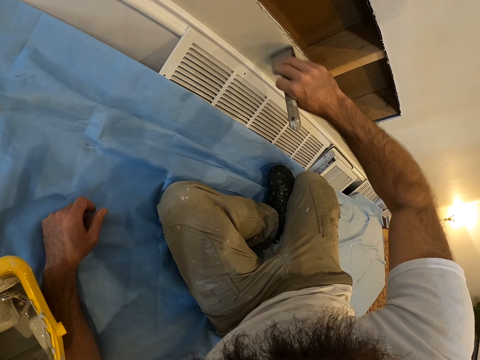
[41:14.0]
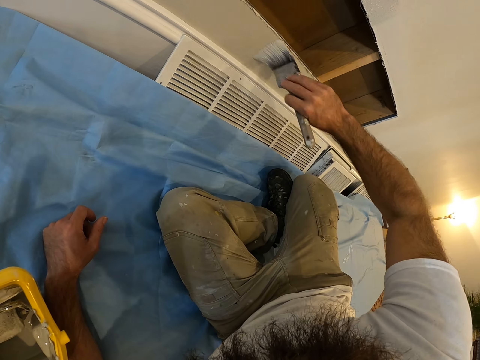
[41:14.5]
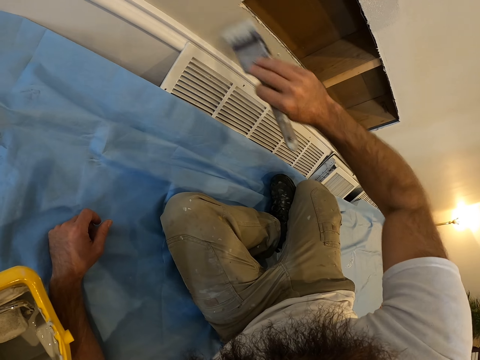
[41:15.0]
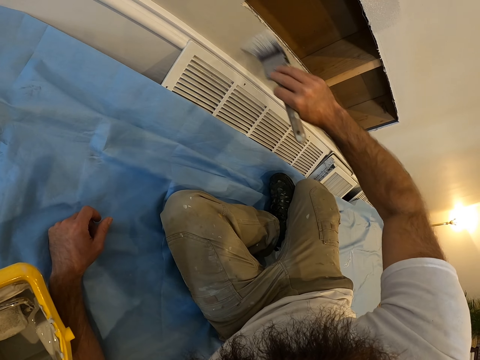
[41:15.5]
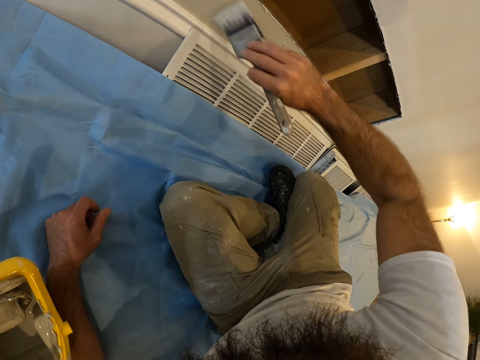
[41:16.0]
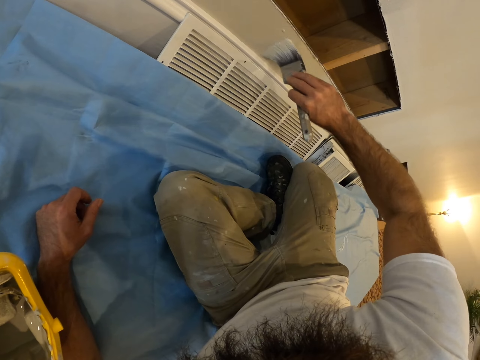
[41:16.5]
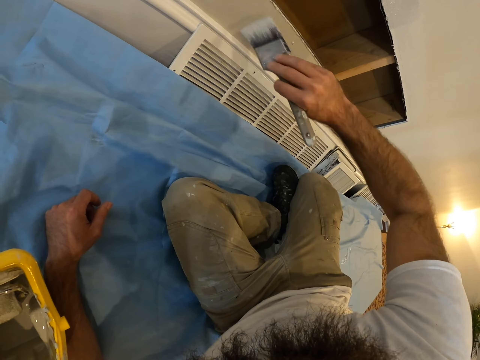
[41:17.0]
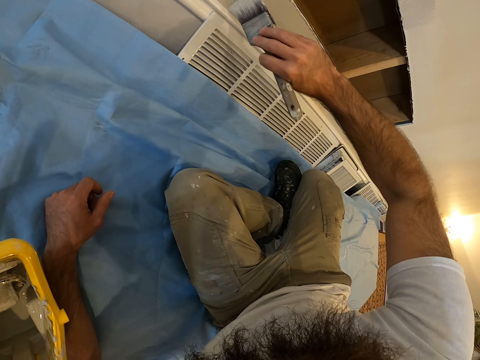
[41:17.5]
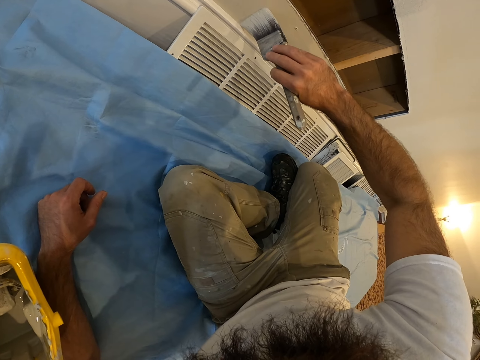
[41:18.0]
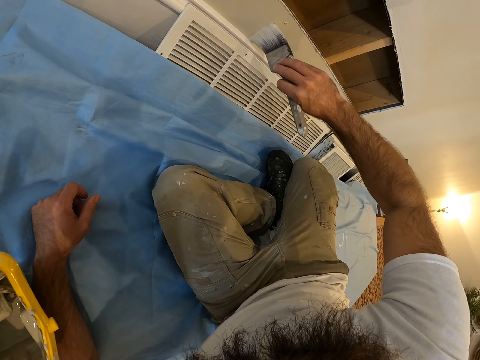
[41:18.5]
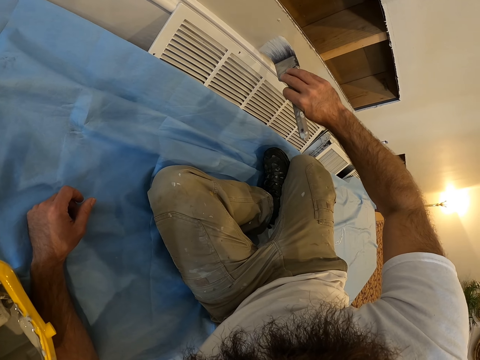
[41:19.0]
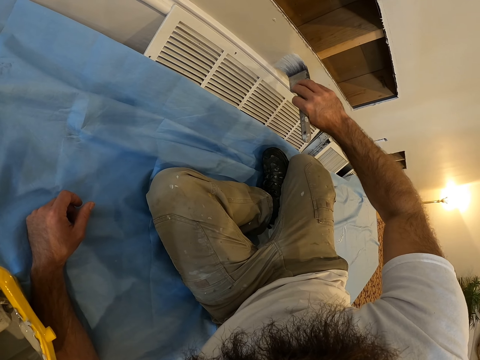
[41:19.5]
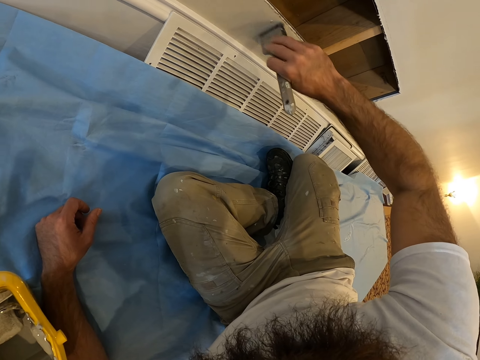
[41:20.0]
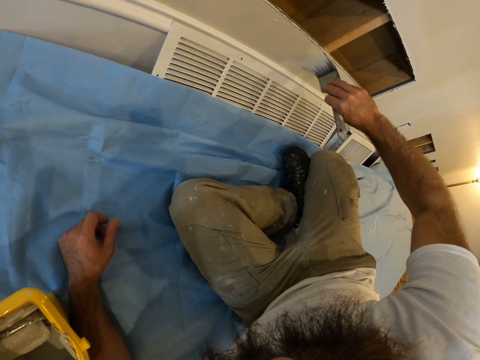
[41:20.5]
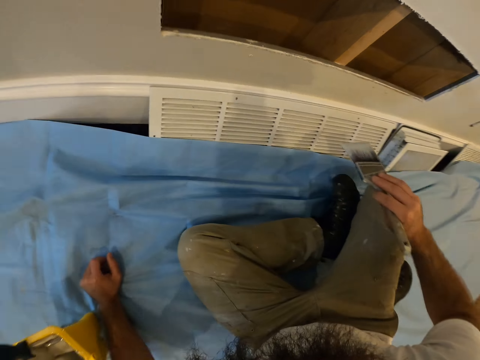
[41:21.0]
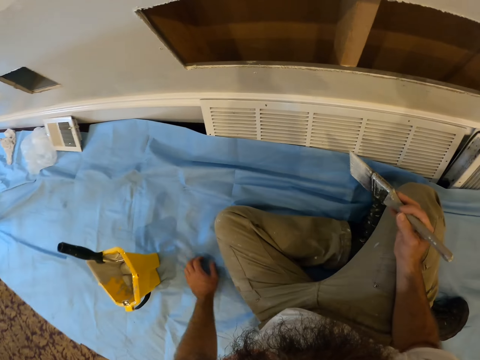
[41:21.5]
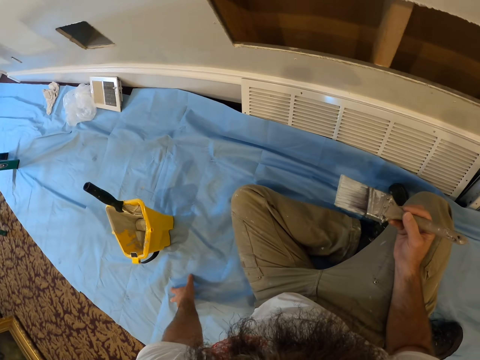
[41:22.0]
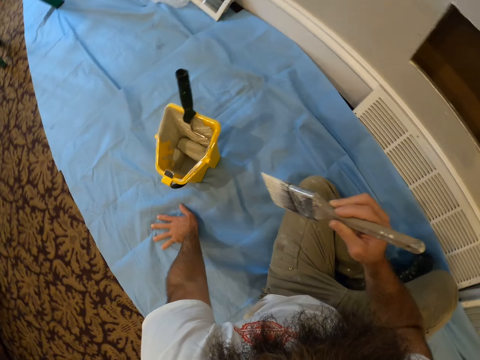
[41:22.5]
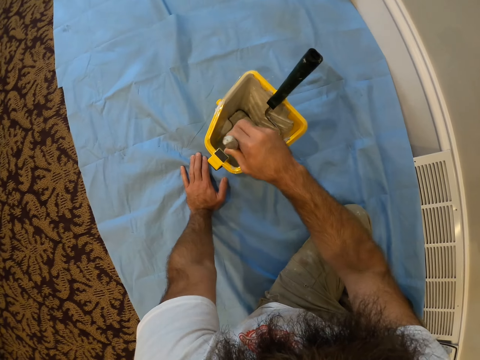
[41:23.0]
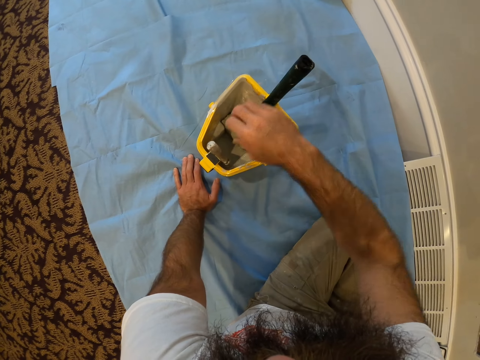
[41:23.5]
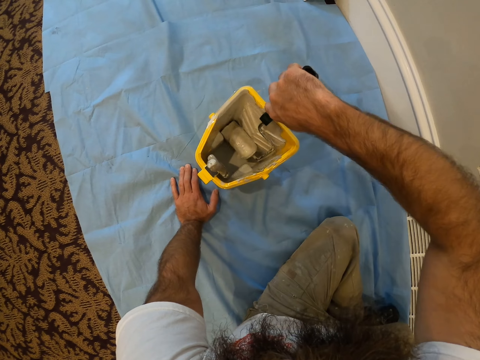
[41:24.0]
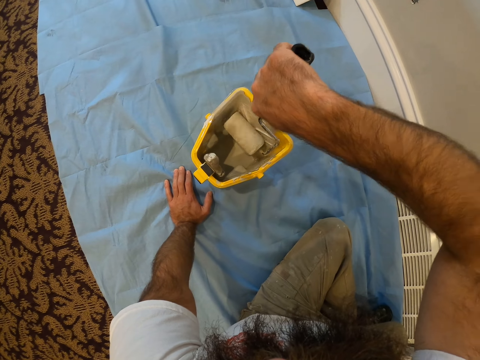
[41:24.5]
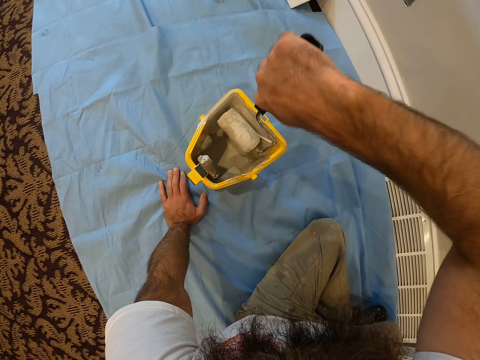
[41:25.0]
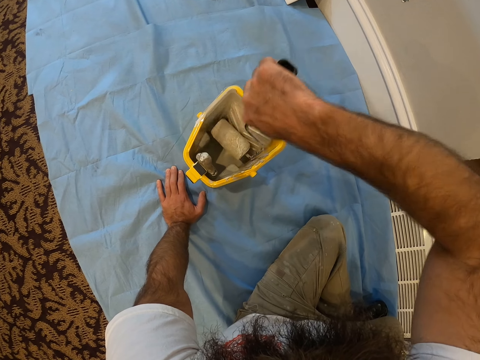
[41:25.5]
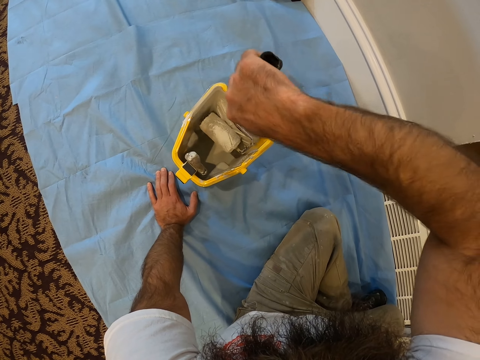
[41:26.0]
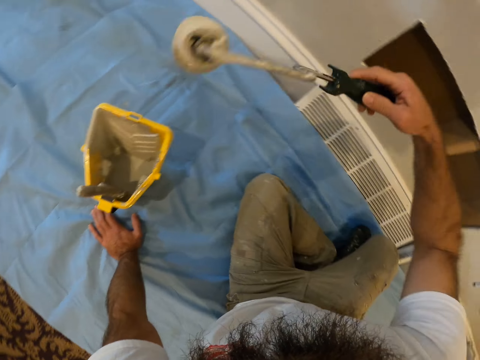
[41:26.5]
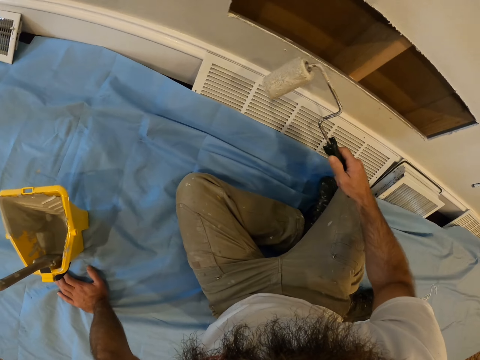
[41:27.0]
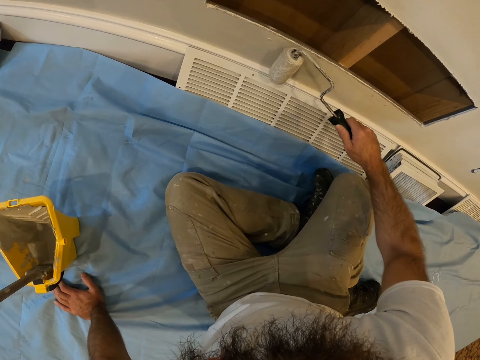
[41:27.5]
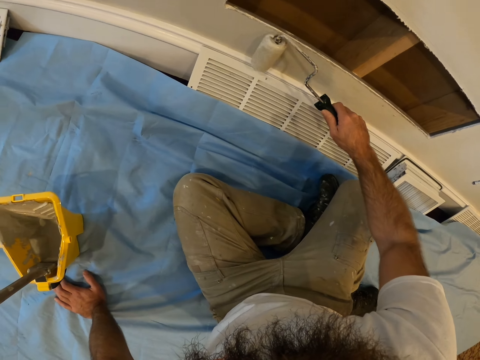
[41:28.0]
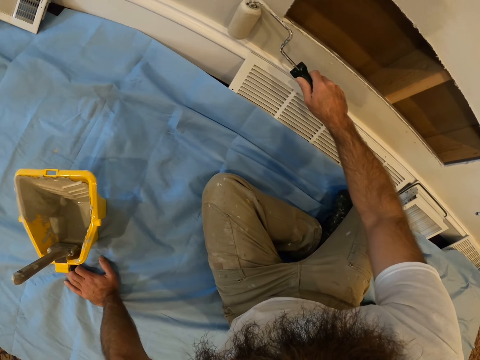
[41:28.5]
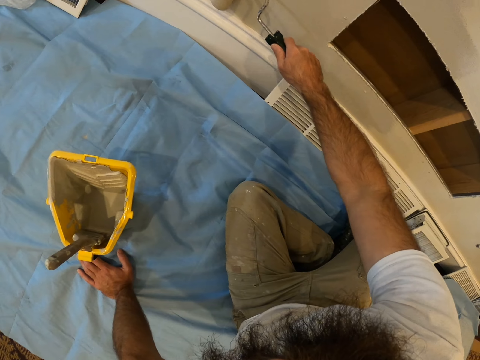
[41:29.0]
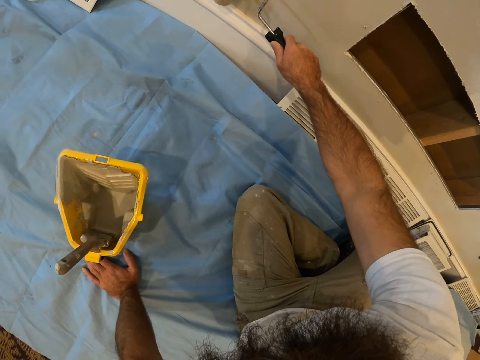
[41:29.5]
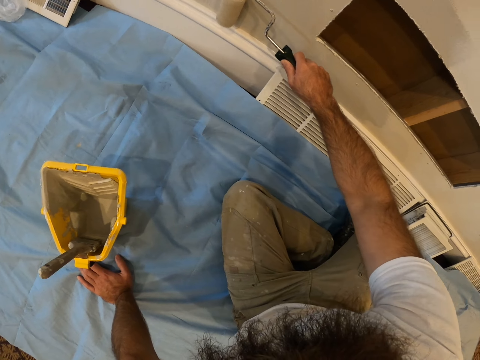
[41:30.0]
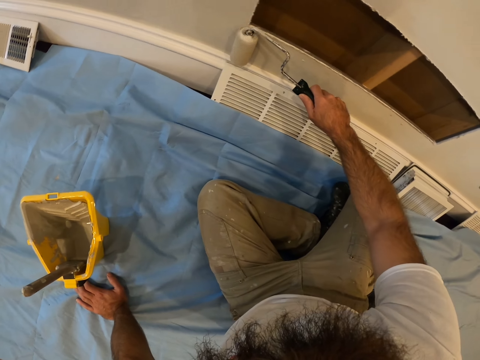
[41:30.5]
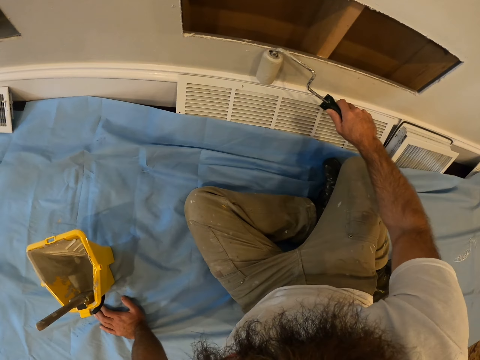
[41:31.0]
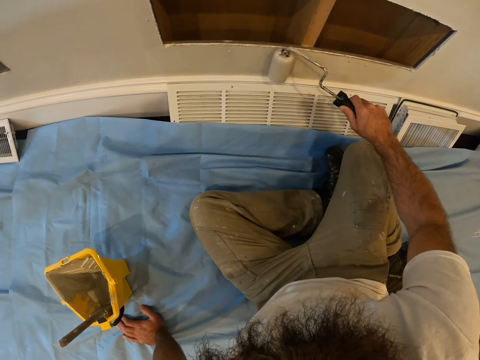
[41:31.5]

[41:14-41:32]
The camera wearer hangs the paint brush in his right hand on the paint bucket on the floor. He uses a roller. He holds the roller paint brush in the paint bucket on the floor with his right hand. He rubs the roller paint brush in his right hand in the paint bucket on the floor. He paints the wall with the roller paint brush in his right hand.

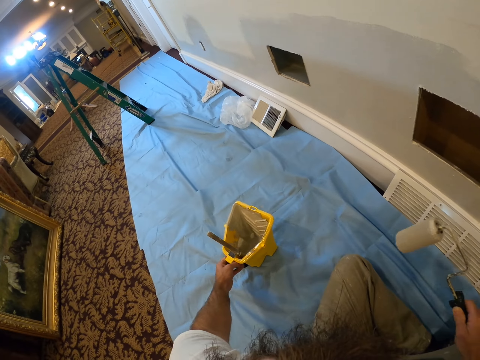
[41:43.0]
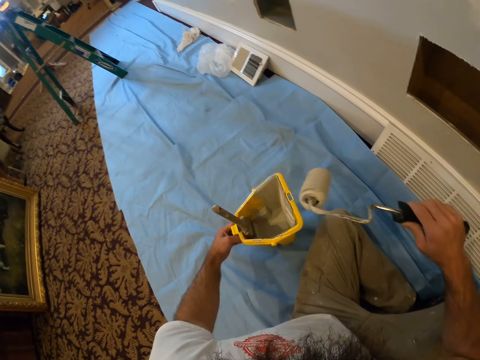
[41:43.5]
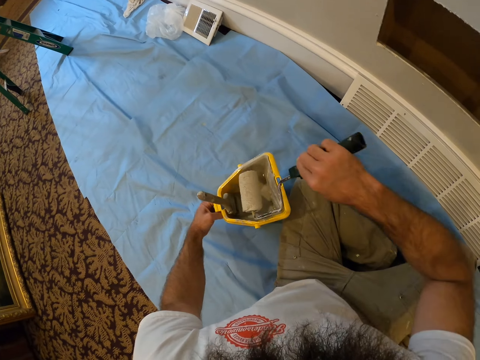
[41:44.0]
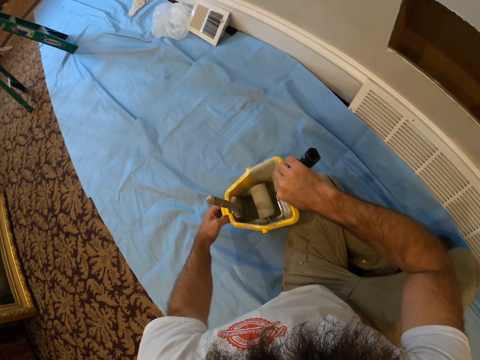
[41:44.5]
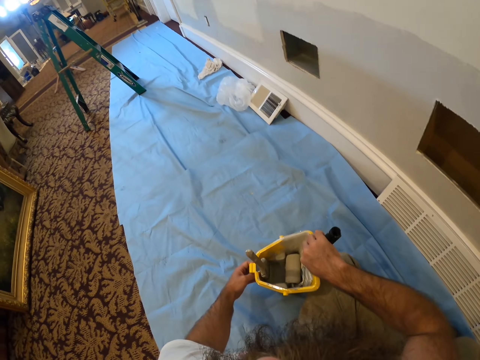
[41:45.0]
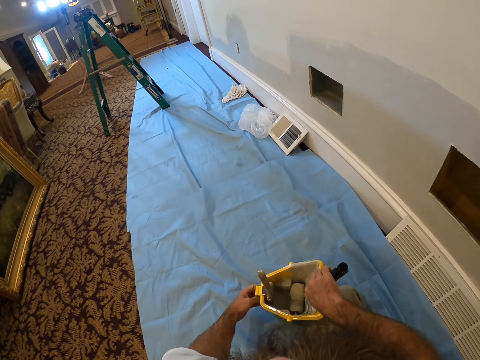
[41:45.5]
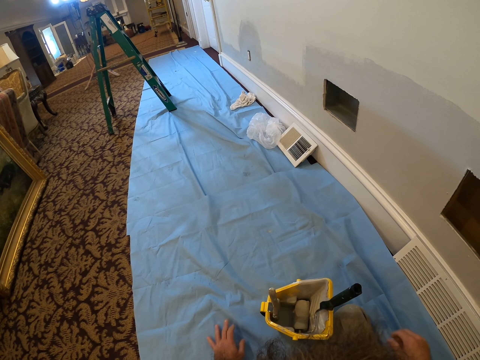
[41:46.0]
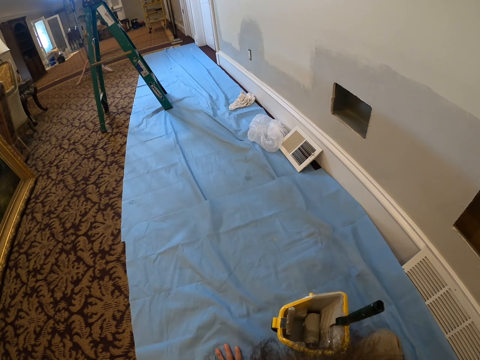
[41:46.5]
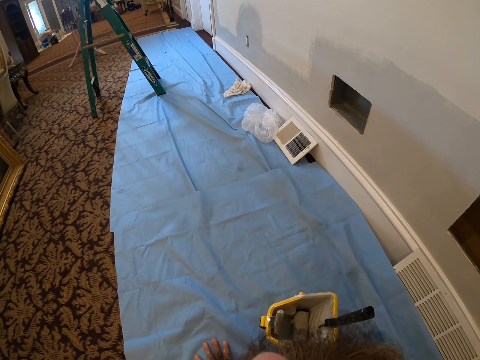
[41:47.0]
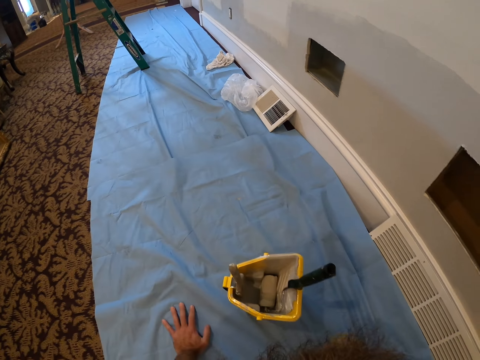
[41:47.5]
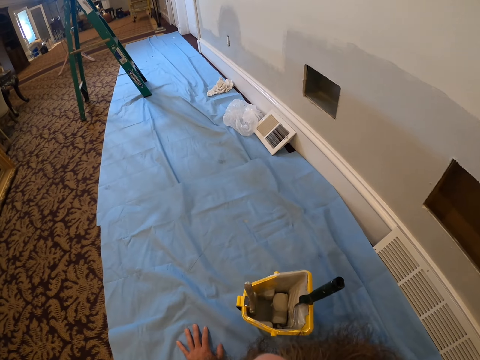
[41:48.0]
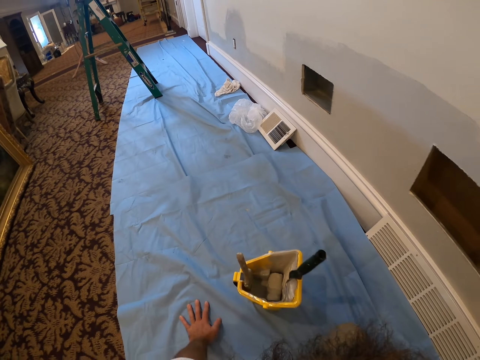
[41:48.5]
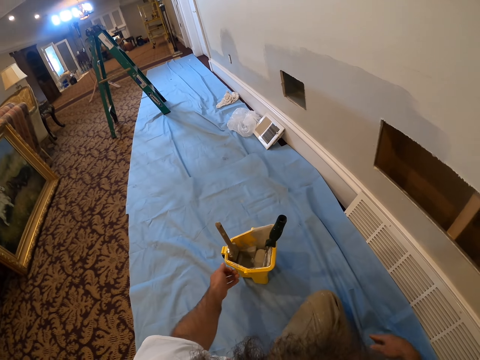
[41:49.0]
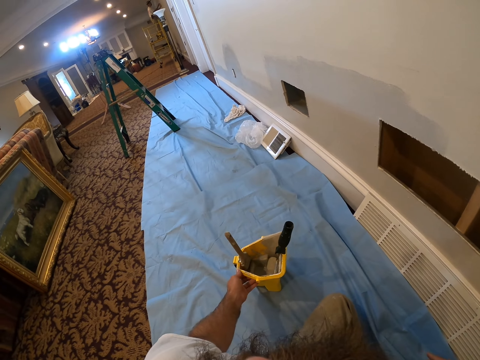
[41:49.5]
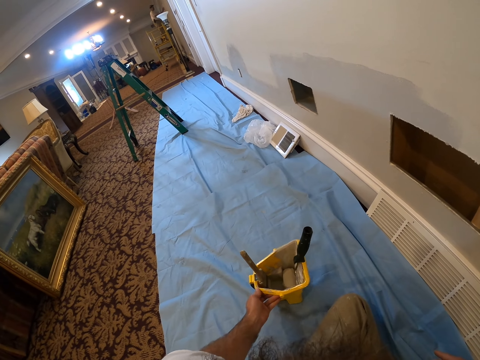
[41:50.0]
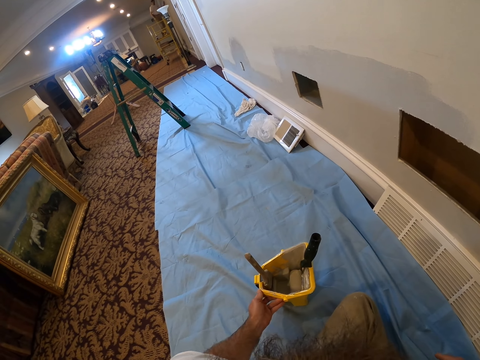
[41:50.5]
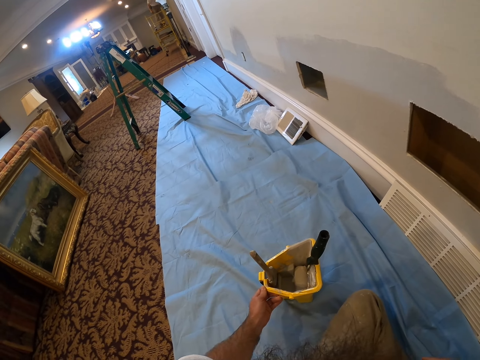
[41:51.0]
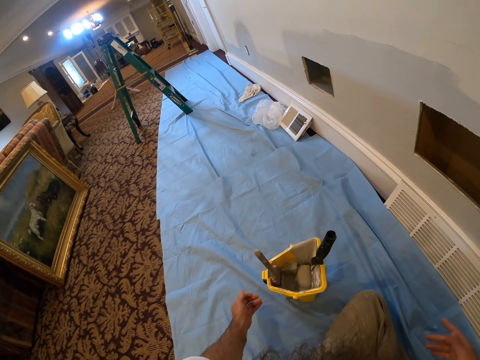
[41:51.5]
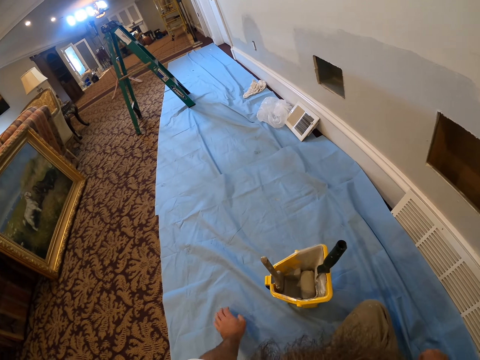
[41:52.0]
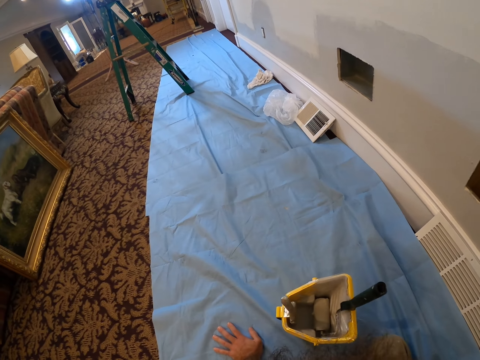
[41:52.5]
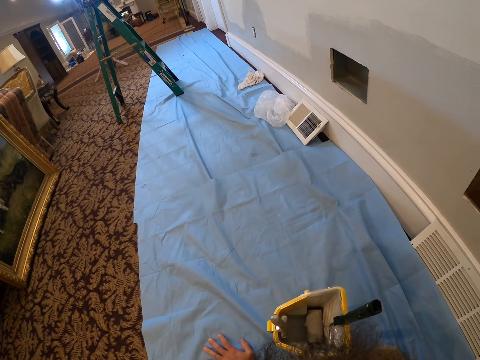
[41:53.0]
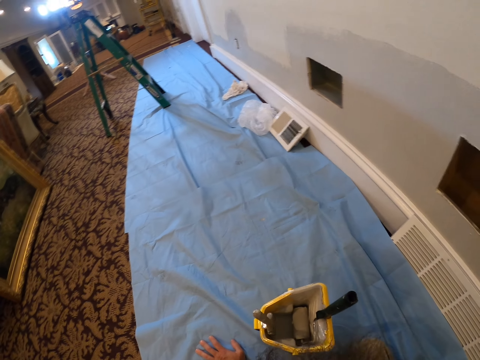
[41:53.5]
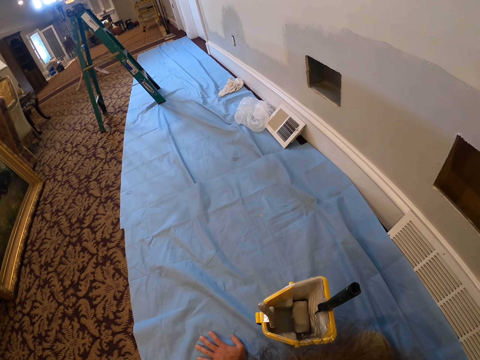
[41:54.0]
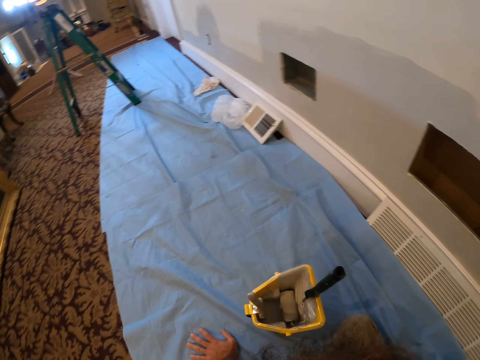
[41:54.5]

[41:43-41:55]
The camera wearer moves the paint bucket on the floor with his left hand. He places the roller paint brush in his right hand in the paint bucket on the floor. He touches the bucket with his left hand. He moves the paint bucket on the floor with his left hand.
